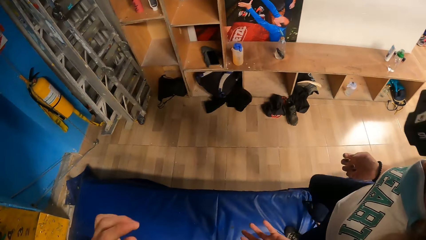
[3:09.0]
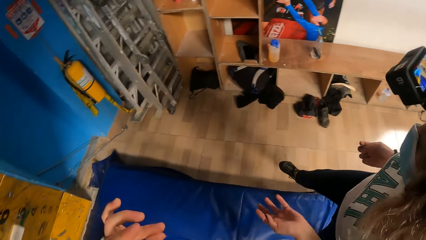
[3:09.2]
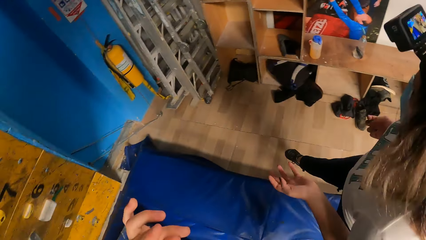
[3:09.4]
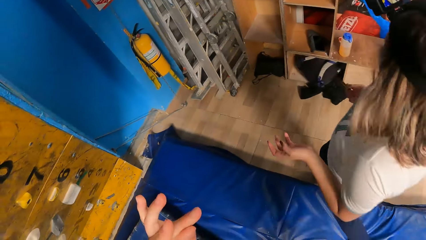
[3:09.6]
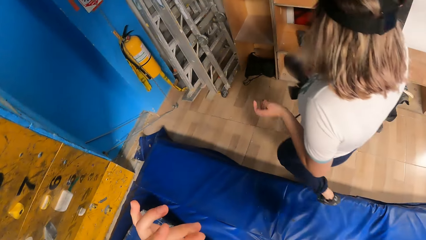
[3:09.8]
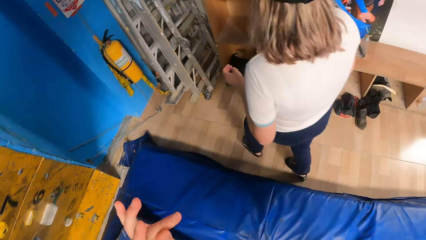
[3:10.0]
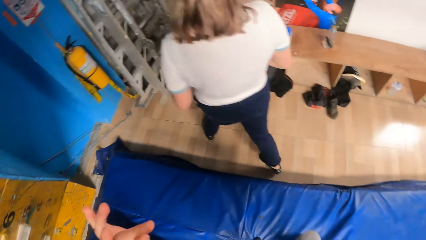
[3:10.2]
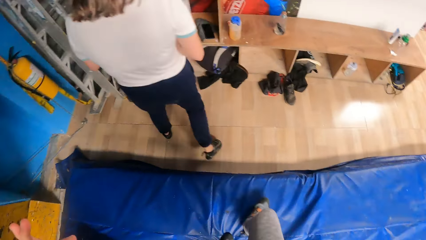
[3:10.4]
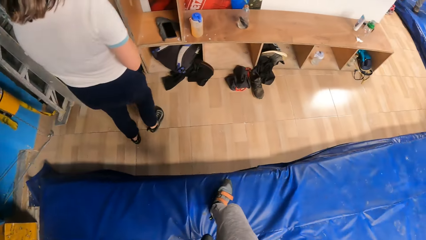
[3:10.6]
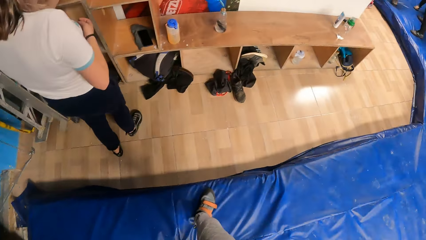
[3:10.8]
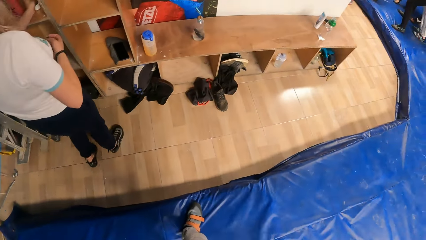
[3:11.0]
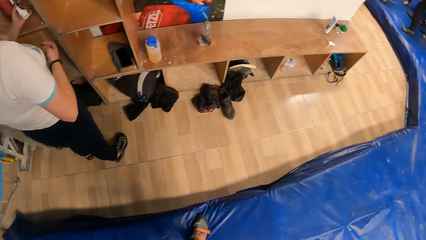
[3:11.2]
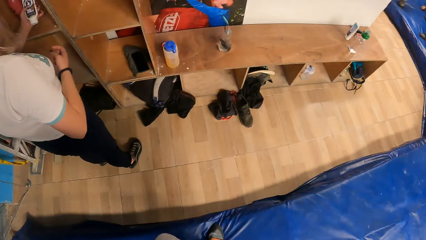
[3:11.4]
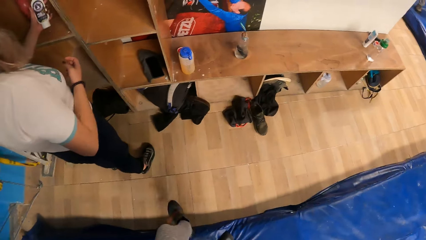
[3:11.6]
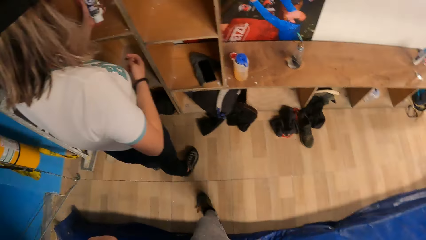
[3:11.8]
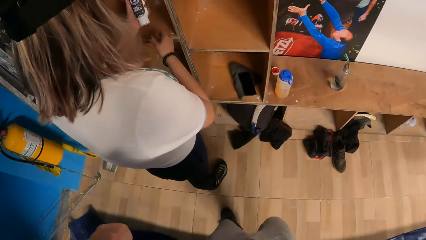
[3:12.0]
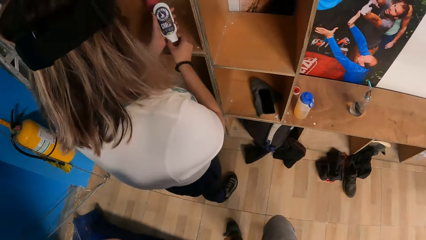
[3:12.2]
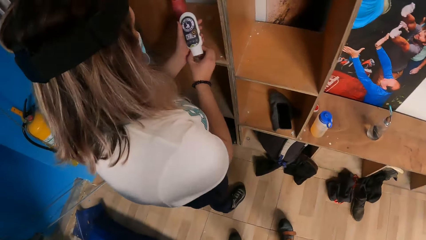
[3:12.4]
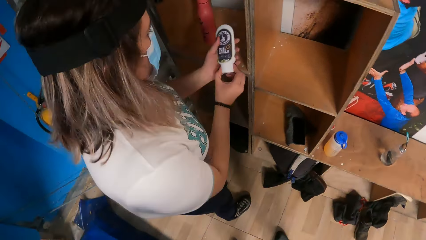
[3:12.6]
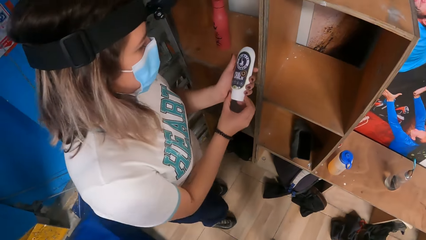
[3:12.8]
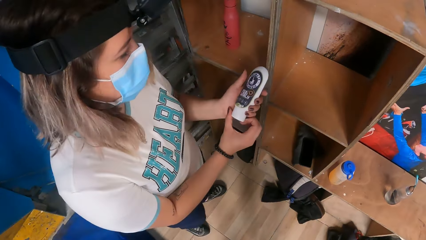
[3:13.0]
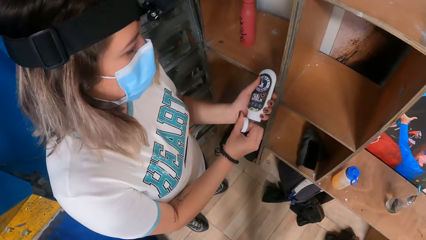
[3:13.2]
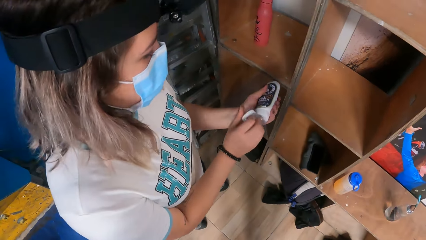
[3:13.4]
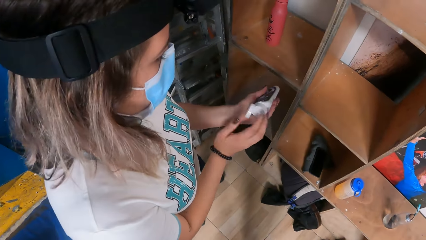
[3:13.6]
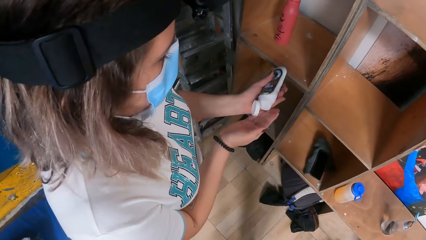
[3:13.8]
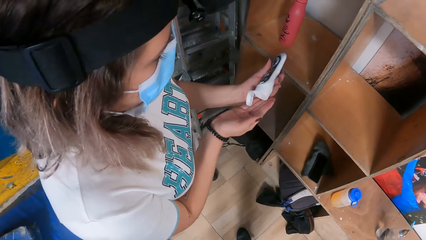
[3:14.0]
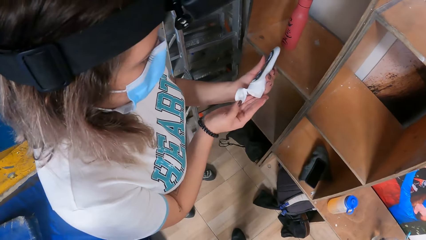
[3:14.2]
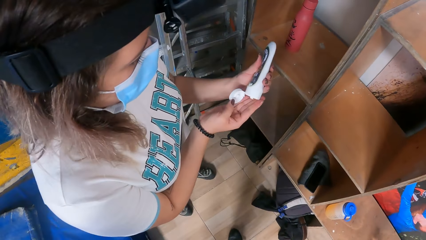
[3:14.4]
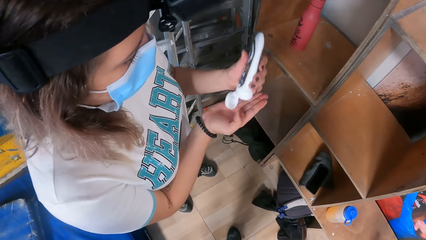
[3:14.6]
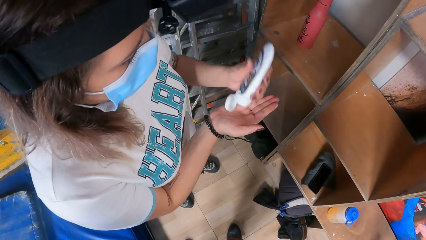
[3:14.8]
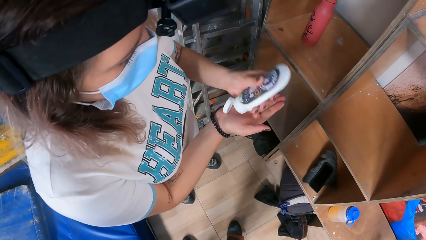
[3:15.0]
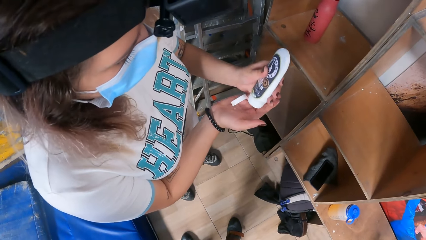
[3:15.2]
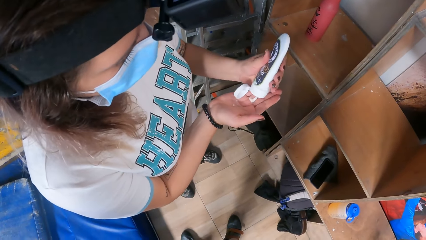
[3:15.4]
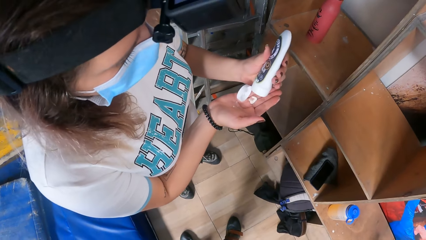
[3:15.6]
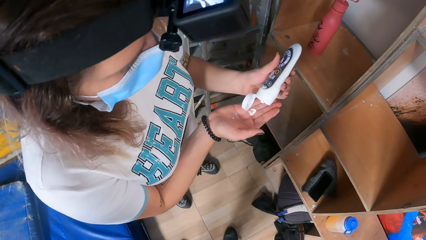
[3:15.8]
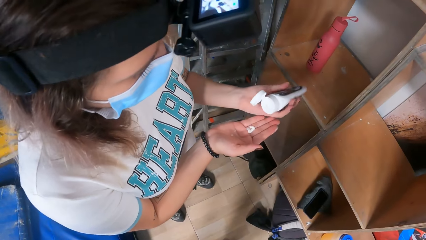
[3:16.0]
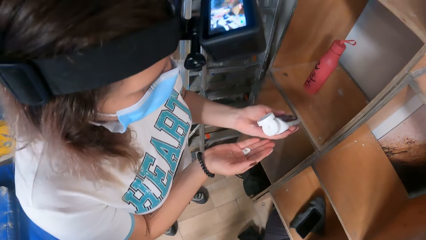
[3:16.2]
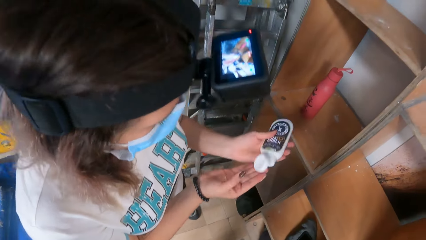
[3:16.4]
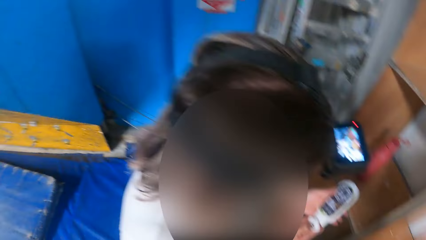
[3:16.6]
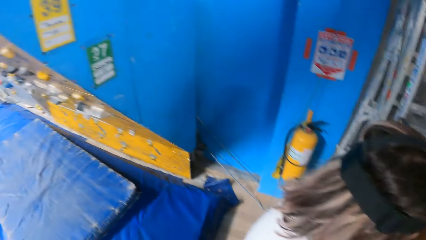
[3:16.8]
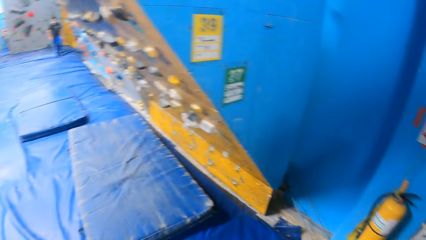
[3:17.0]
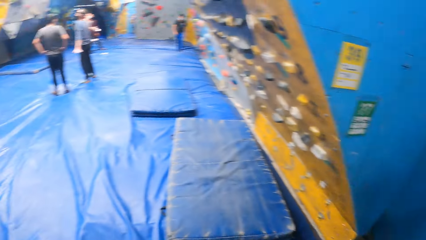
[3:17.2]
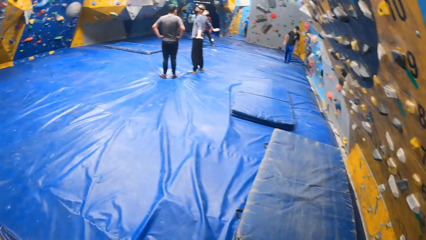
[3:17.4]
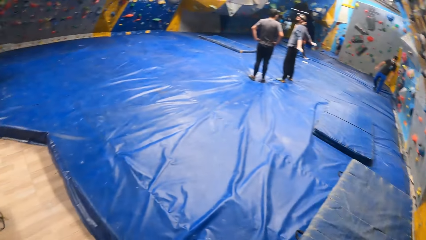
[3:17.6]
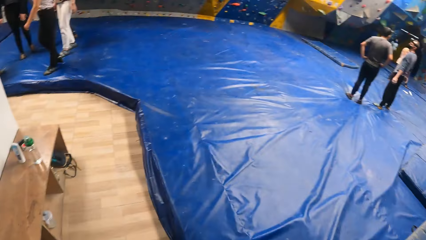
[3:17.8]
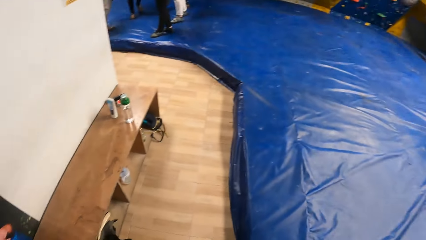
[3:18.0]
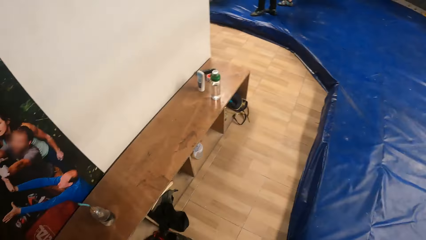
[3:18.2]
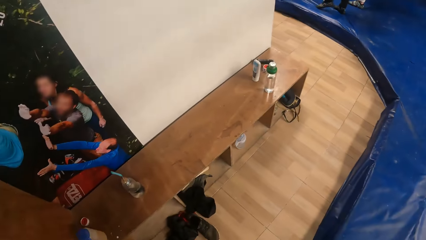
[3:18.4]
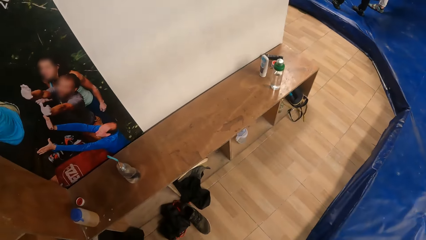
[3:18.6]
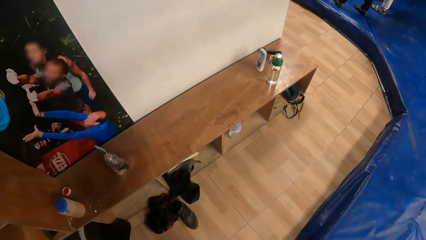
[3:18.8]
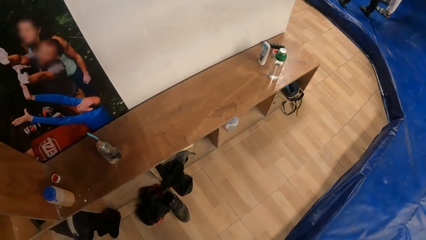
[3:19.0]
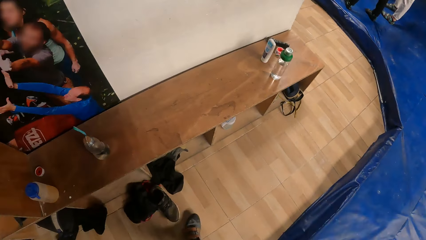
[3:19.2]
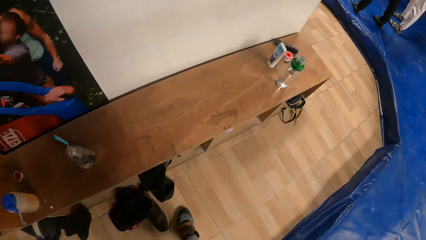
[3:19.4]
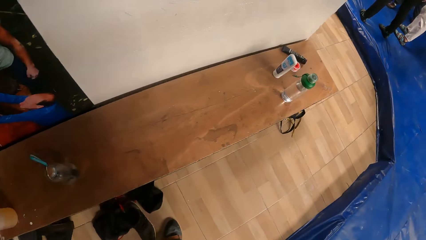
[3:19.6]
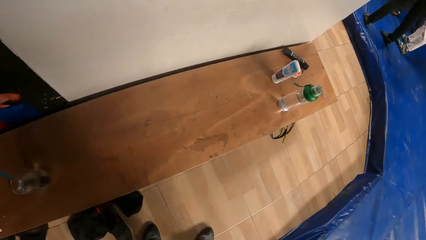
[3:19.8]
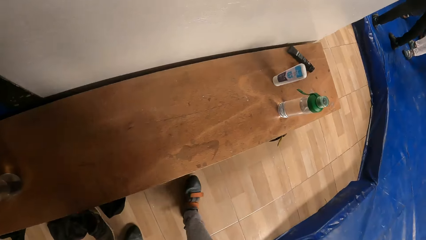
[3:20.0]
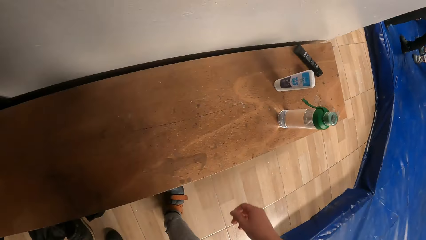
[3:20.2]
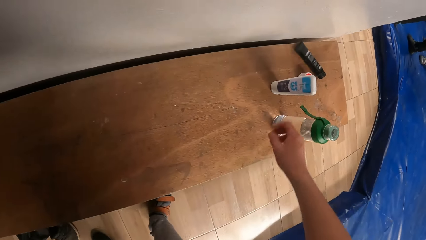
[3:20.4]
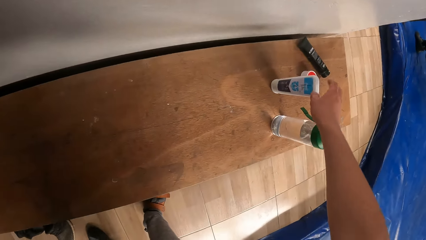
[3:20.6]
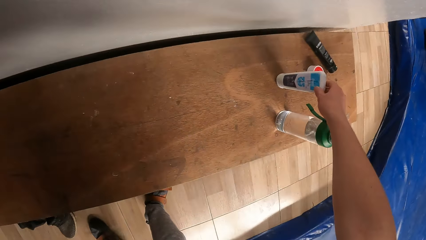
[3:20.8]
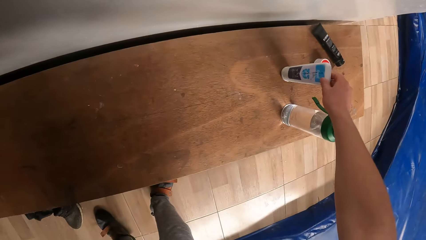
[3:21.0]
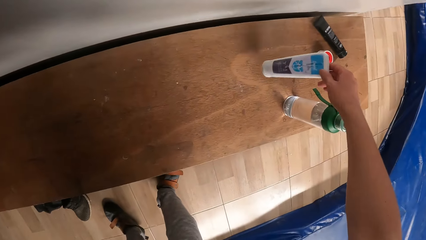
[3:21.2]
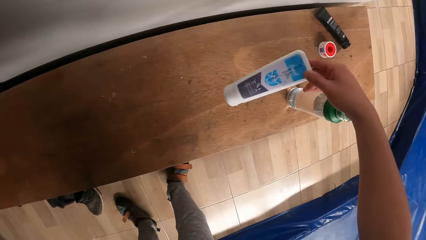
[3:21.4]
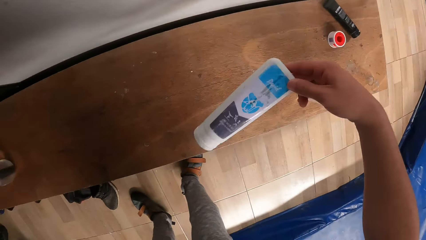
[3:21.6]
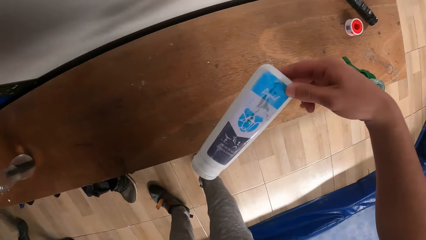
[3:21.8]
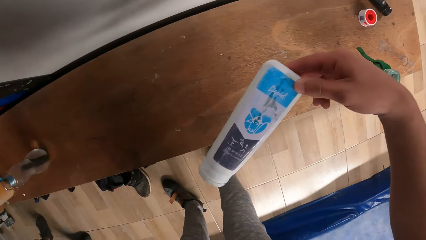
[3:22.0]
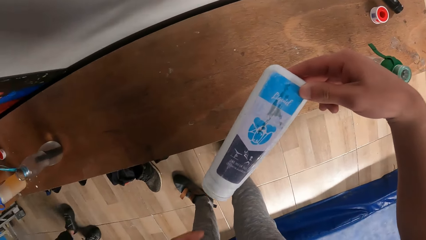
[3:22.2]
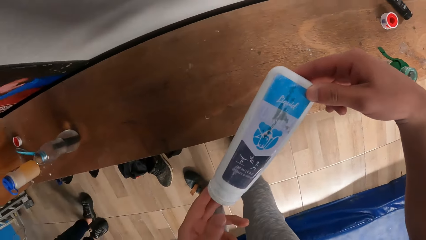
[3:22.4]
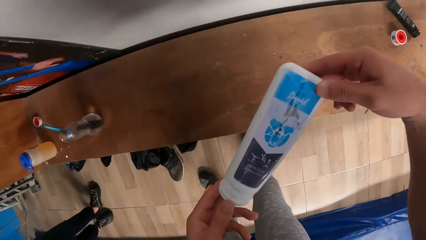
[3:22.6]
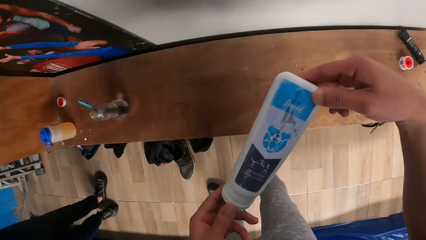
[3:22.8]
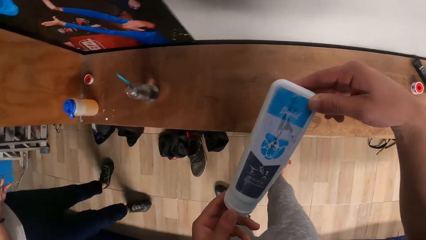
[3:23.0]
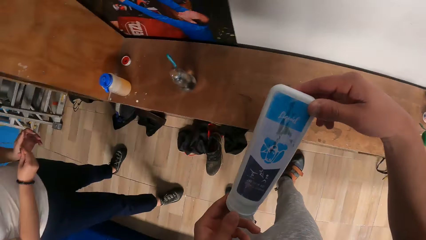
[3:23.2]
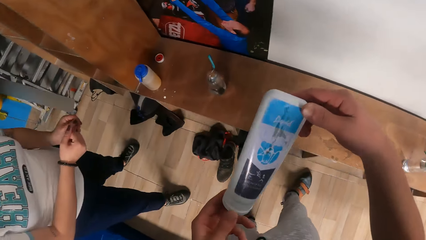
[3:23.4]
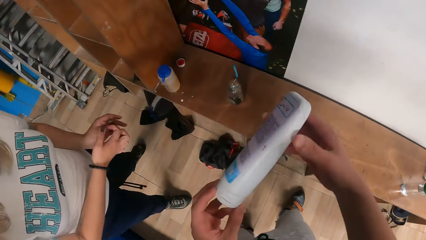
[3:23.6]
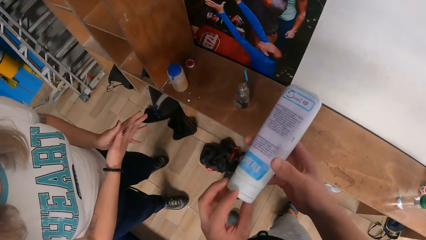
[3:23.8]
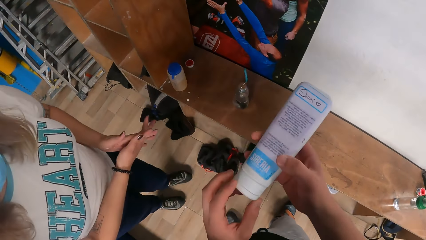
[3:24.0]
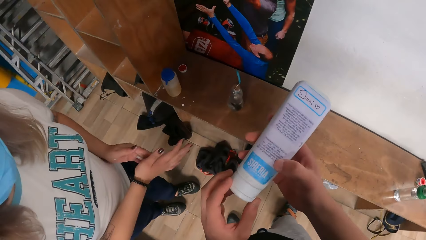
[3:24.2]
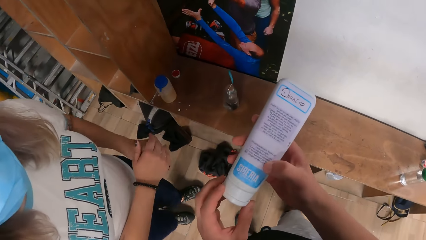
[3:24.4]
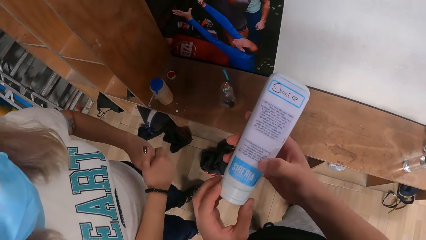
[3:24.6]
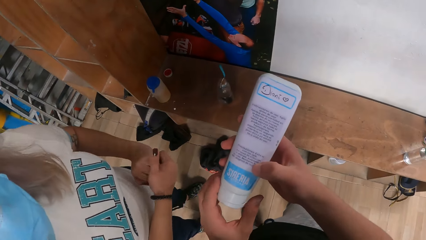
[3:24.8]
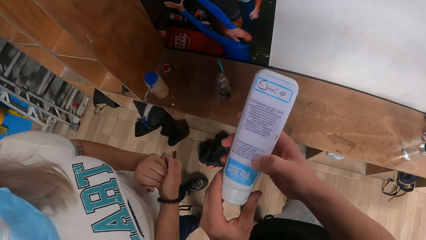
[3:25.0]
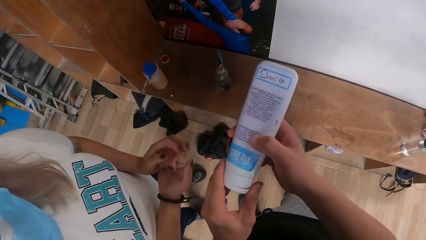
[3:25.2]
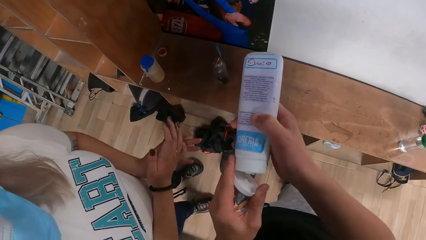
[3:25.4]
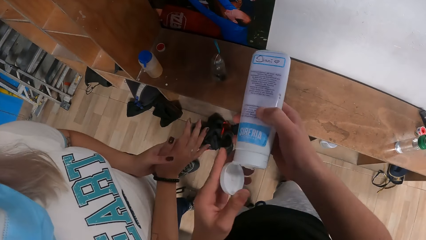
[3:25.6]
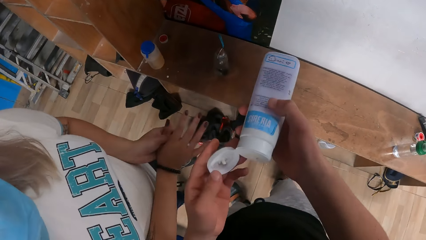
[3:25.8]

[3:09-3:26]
The camera wearer rubs his fingers. He walks around the blue surface. A female takes the cream or lotion from the locker, looks at the cream, holds the cream with both hands, turns, opens the cream with both hands and sprinkles the lotion on her hand. The camera wearer looks around the climbing area and walks around the climbing area. He picks the cream from the bench. He holds the cream with both hands. He looks at the cream. The female walks towards a male. The camera wearer turns the lotion. He opens the cream with a hand.
